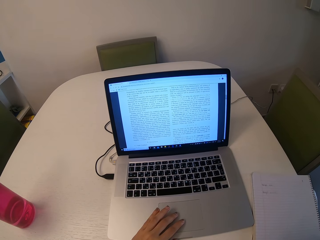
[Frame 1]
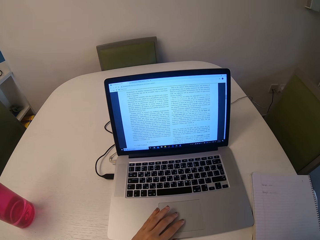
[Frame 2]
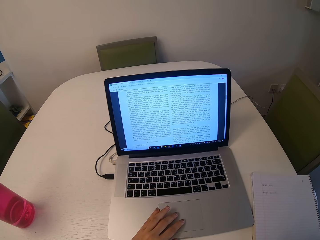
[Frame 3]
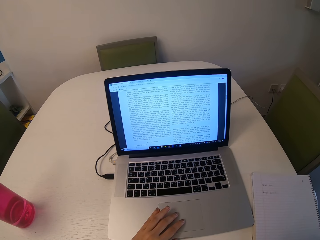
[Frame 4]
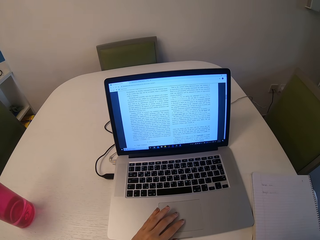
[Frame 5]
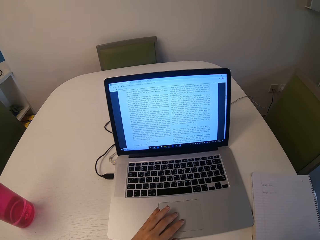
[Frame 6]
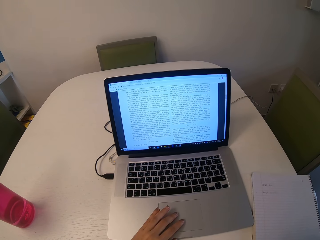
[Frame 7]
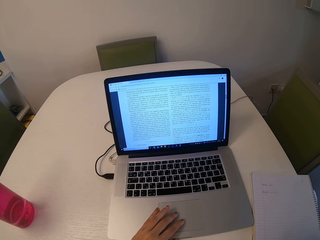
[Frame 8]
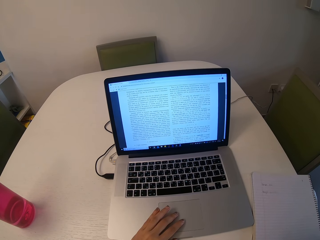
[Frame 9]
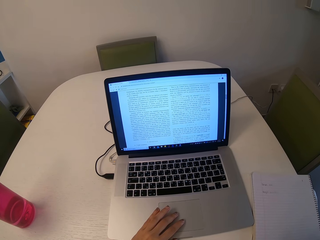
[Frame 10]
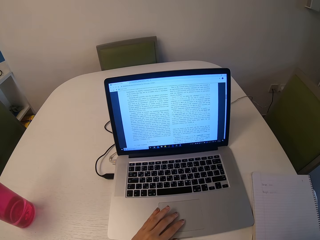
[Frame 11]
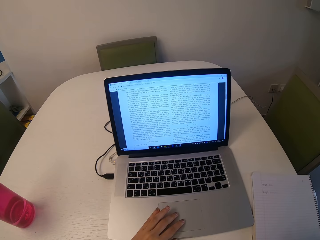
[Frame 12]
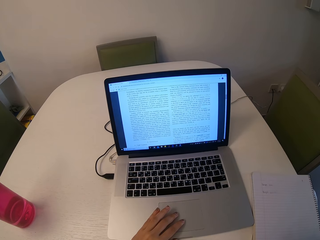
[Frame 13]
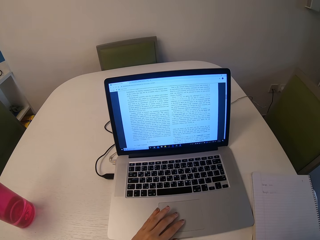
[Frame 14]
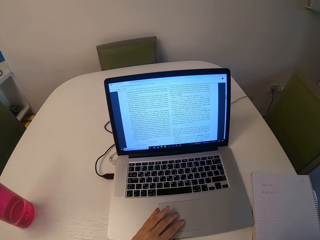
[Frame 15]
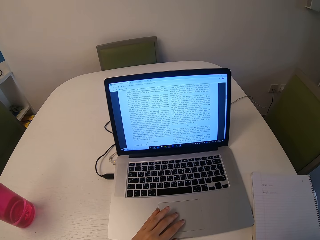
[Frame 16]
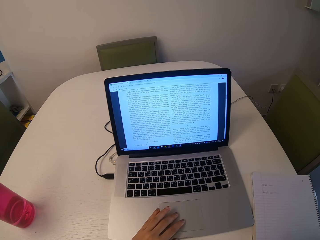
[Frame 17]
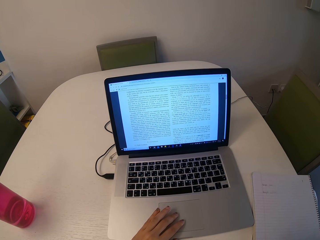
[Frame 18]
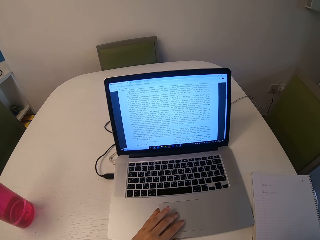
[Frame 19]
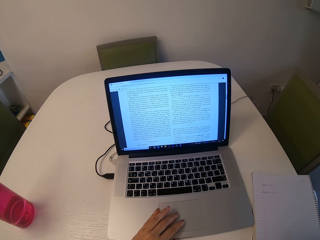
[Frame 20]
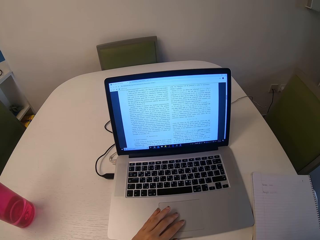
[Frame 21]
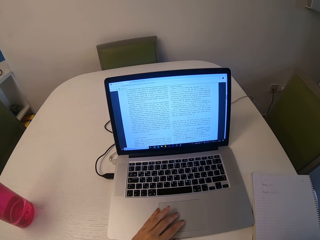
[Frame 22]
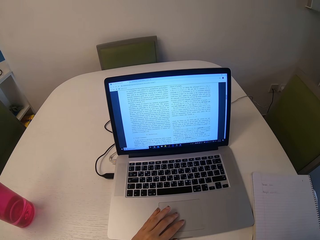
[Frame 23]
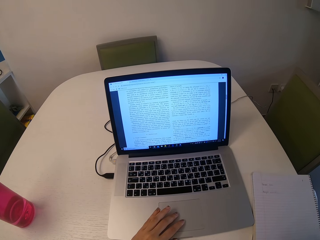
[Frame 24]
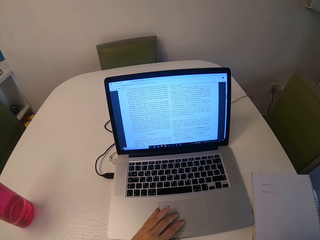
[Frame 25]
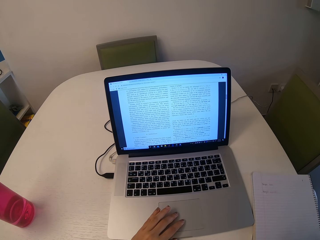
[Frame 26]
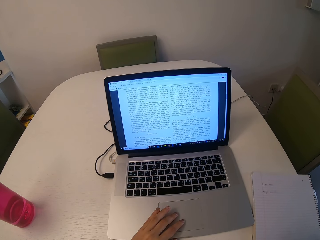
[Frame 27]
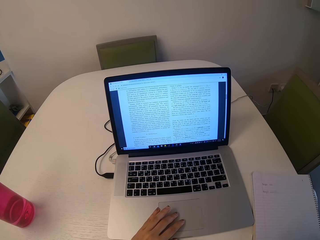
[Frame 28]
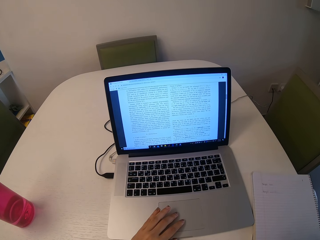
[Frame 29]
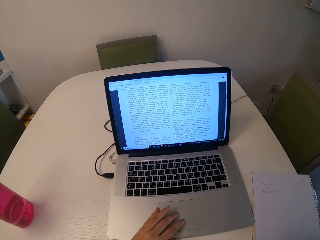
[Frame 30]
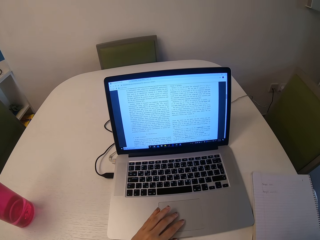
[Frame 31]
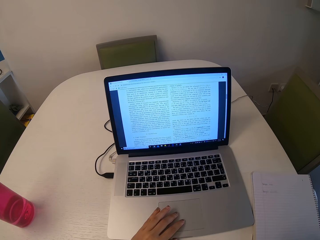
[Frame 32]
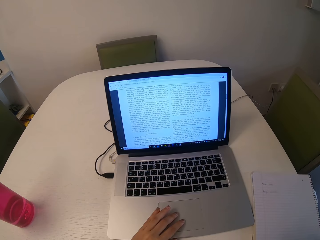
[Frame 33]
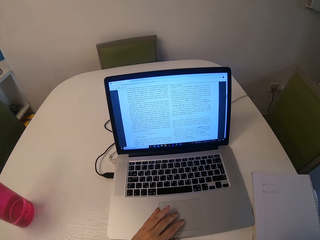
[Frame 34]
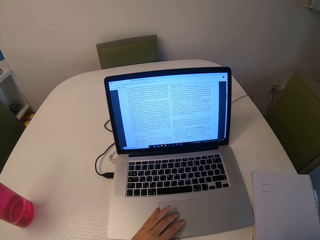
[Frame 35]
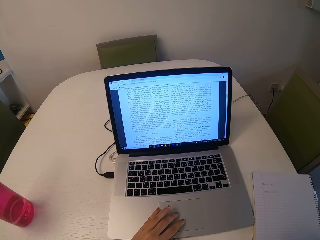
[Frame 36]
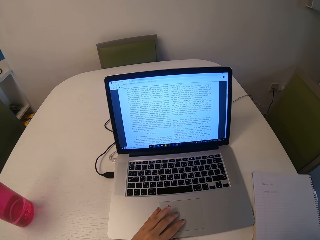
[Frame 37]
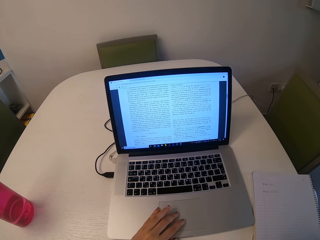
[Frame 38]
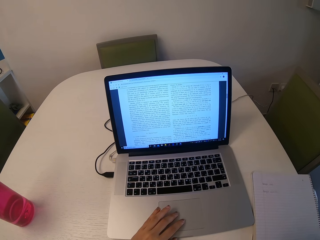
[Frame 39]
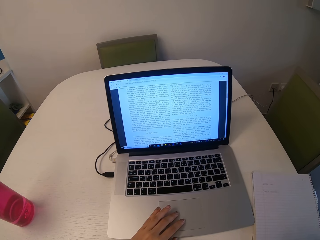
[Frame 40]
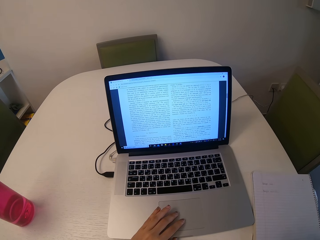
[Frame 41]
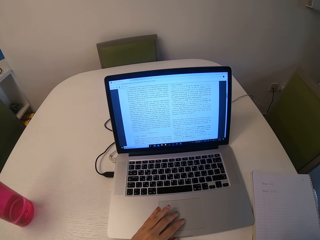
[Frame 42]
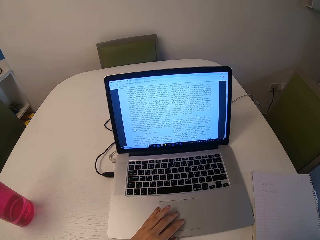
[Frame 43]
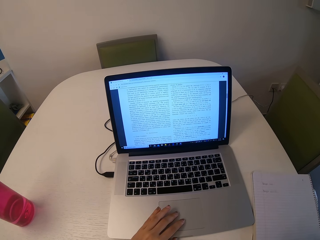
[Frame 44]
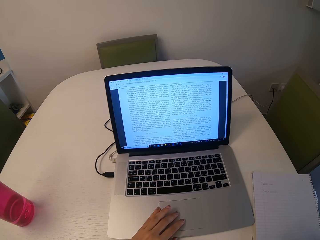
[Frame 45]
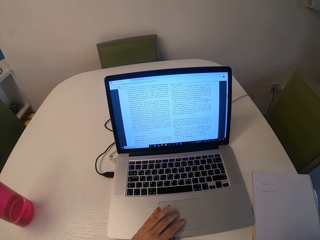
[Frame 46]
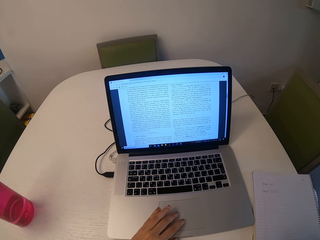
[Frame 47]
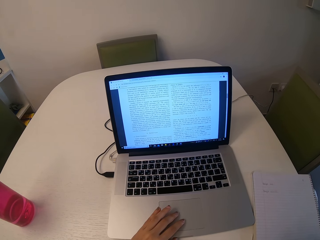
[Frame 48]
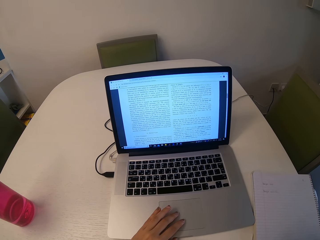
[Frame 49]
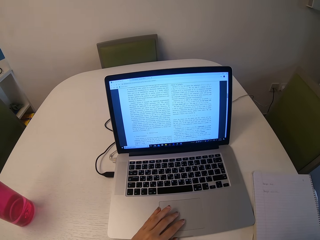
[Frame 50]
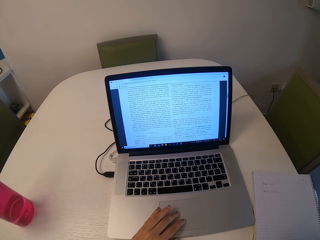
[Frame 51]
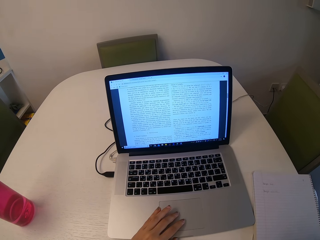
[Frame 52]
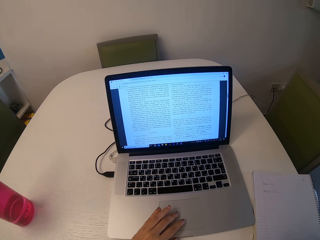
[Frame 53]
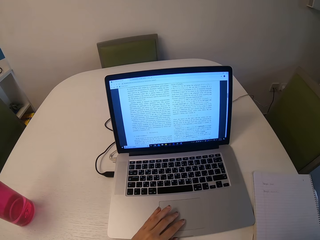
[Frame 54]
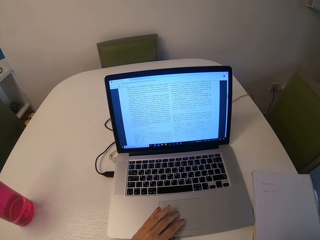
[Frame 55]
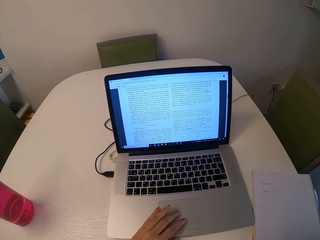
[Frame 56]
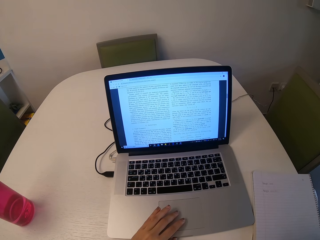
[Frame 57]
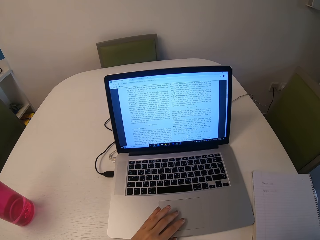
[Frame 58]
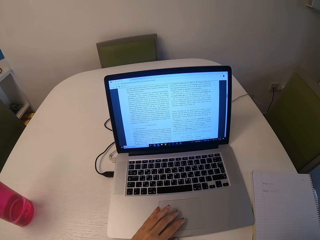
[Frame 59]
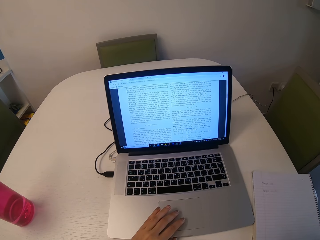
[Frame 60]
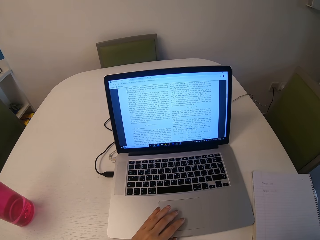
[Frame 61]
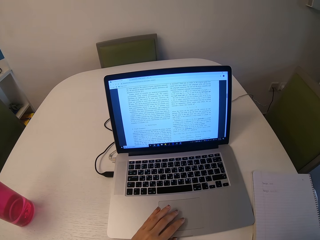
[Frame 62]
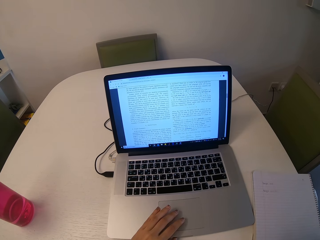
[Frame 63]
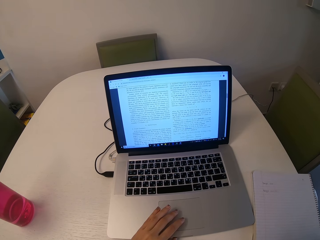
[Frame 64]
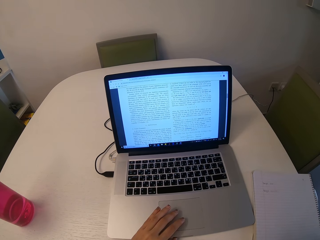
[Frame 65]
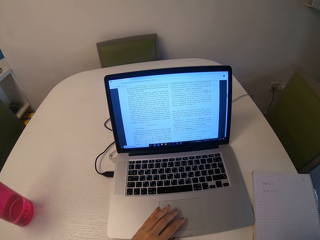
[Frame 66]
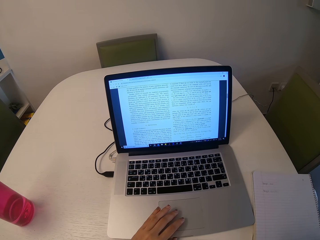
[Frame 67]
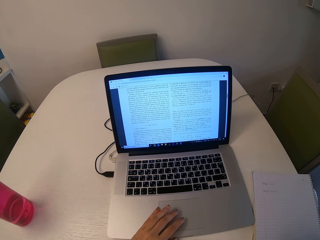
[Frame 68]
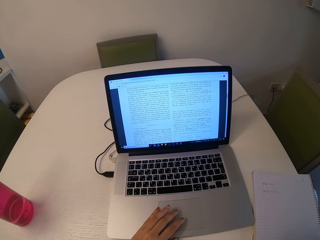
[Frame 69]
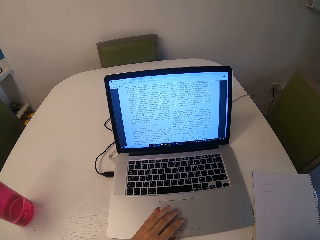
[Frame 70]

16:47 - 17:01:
The camera wearer scrolls the document on the touchpad. They read through the document.

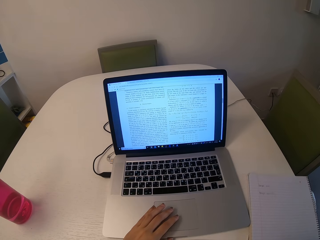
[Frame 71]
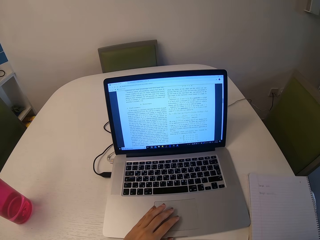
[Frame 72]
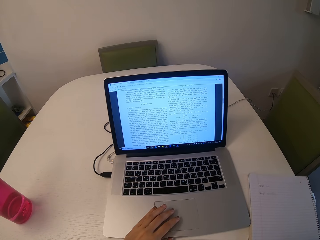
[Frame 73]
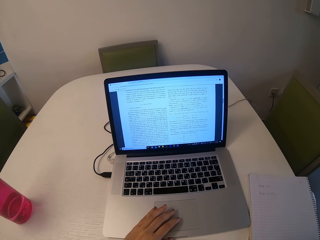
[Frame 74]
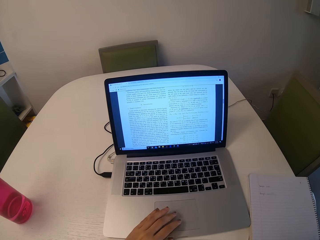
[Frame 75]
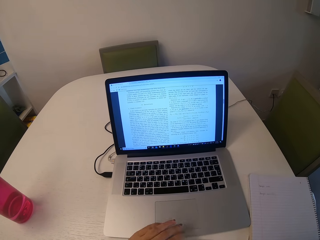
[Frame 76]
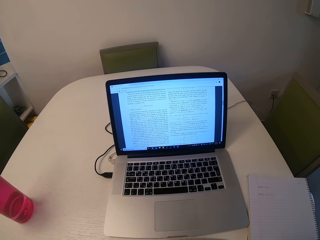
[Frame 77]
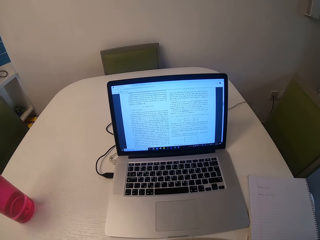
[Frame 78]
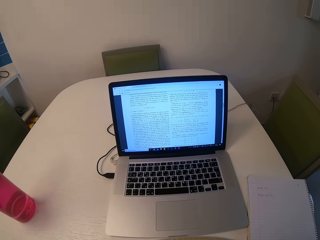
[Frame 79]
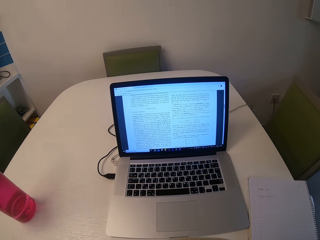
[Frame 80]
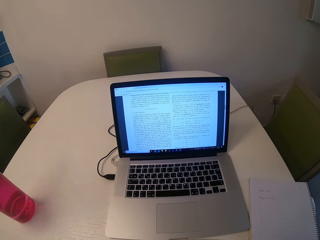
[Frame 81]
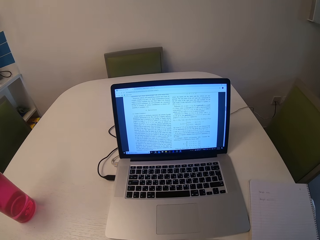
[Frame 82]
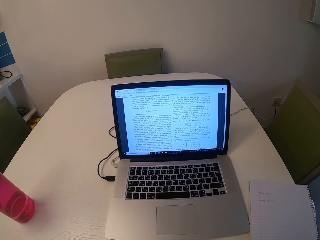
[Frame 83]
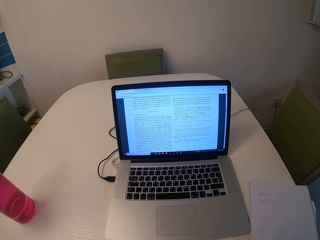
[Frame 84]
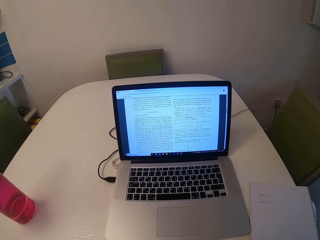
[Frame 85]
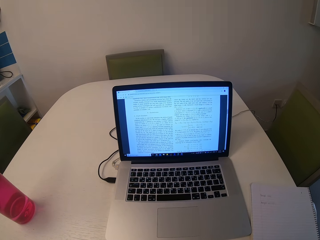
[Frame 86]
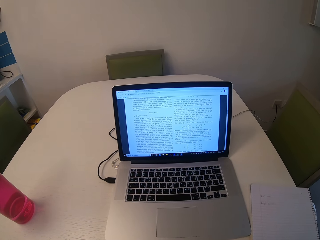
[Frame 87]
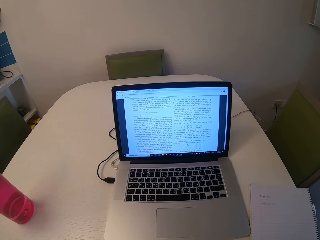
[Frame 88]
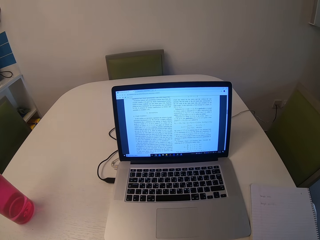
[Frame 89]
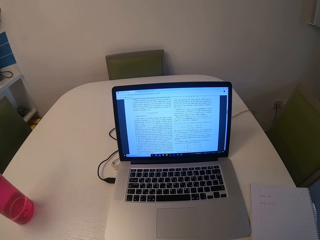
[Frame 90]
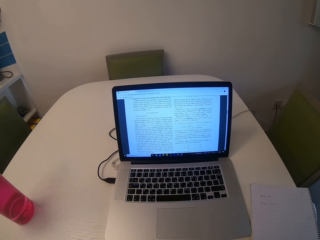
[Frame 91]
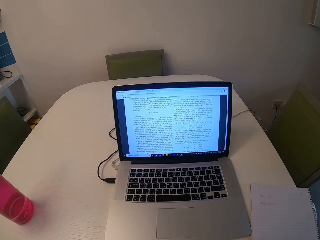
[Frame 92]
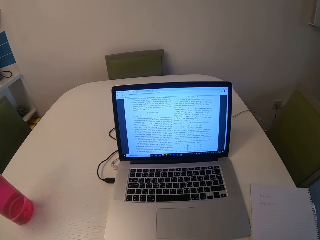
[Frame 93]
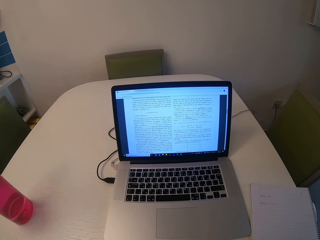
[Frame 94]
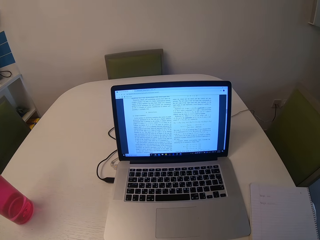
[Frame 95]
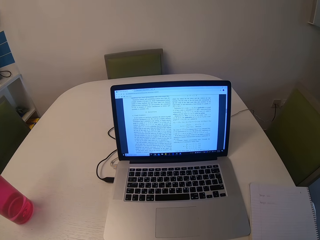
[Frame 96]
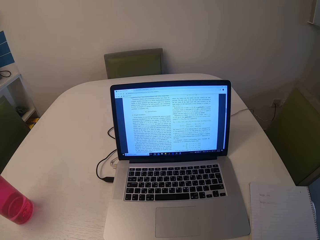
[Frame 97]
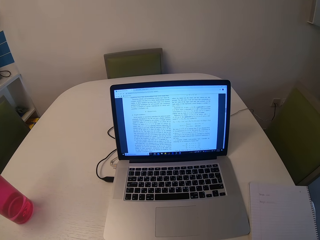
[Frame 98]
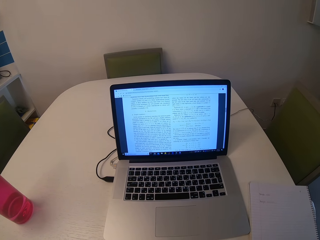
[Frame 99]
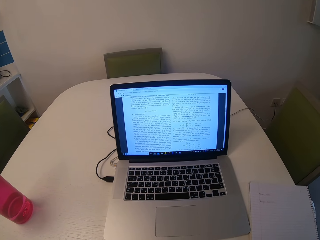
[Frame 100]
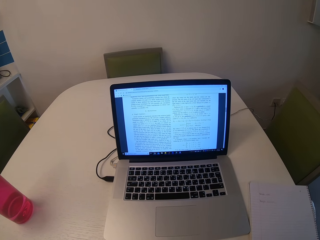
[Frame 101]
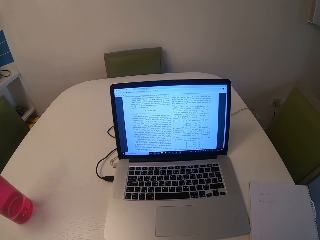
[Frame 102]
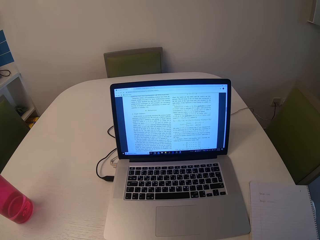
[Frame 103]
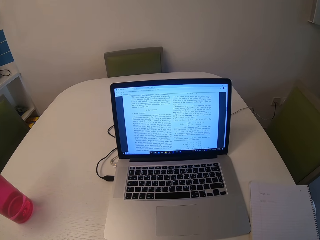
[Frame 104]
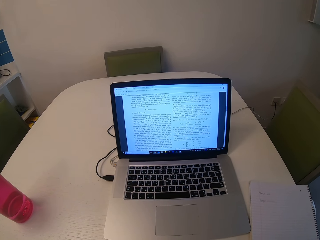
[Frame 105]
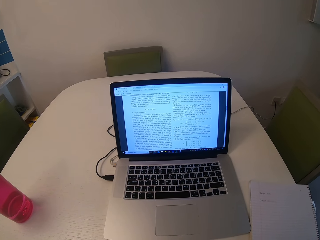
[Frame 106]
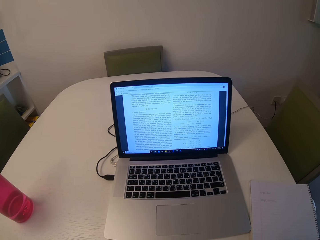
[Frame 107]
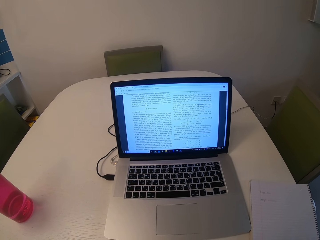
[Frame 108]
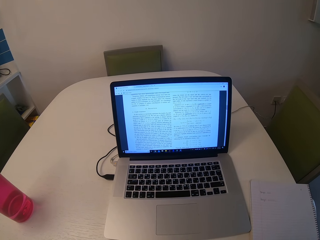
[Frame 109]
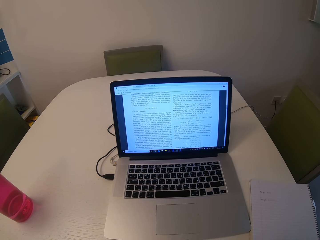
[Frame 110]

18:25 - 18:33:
The camera wearer puts her hand away from the laptop. She reads through the document on the laptop.
